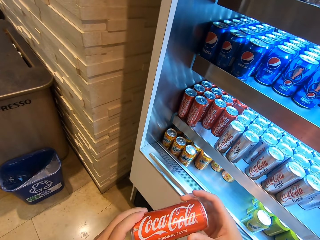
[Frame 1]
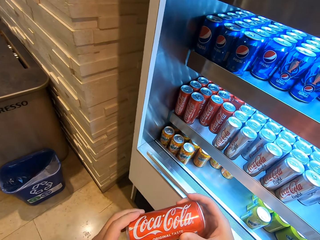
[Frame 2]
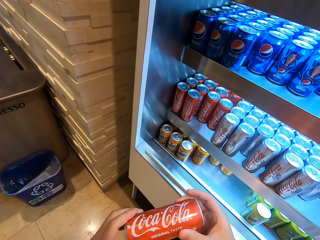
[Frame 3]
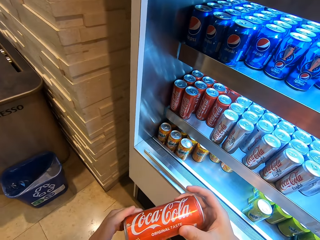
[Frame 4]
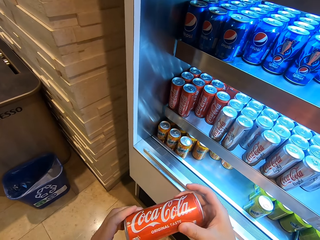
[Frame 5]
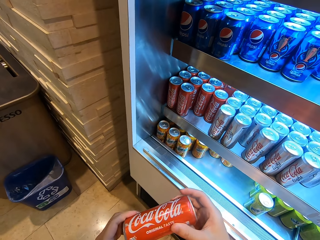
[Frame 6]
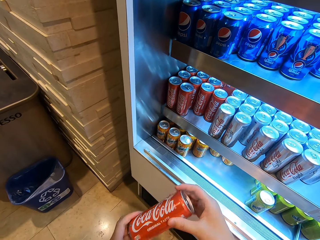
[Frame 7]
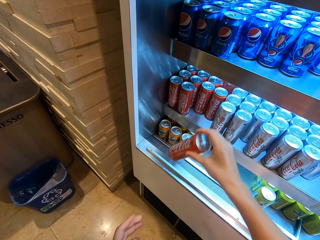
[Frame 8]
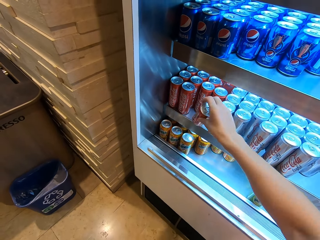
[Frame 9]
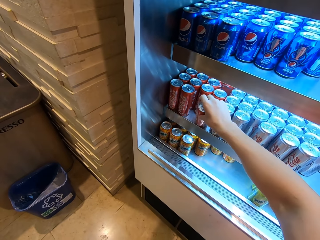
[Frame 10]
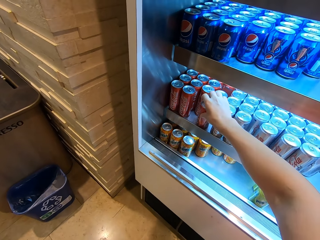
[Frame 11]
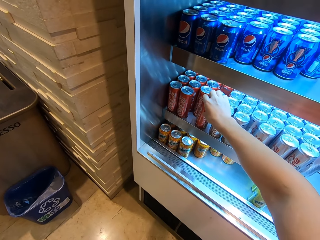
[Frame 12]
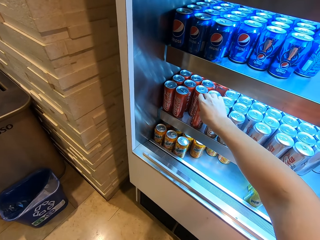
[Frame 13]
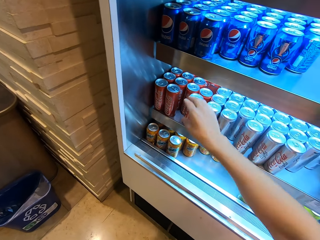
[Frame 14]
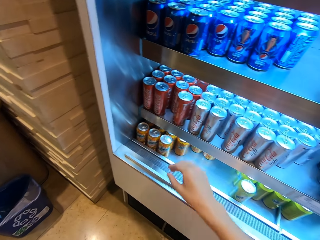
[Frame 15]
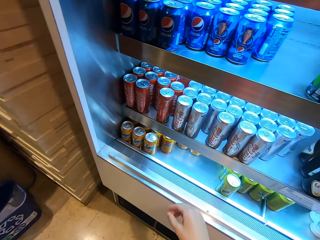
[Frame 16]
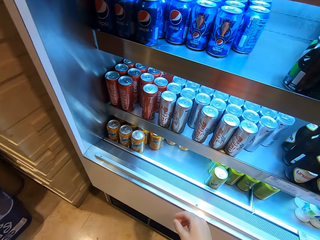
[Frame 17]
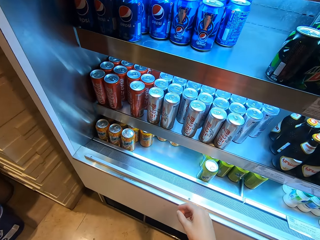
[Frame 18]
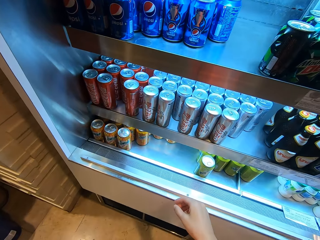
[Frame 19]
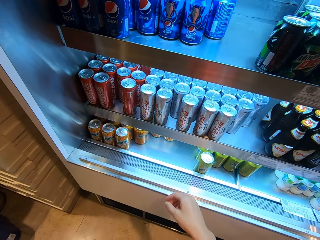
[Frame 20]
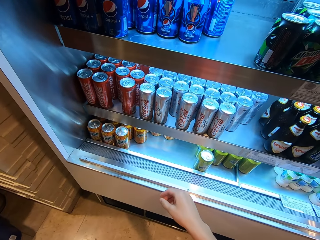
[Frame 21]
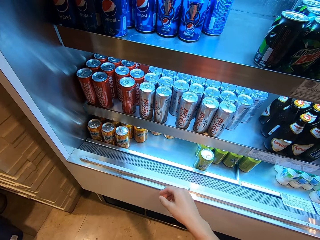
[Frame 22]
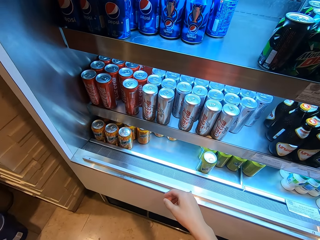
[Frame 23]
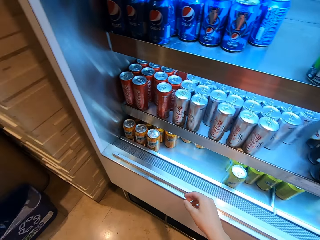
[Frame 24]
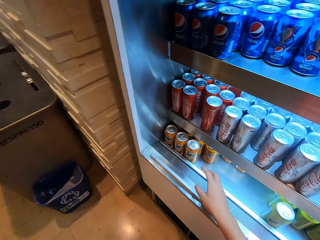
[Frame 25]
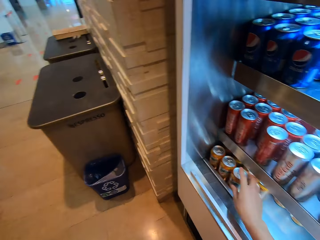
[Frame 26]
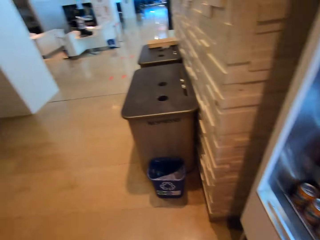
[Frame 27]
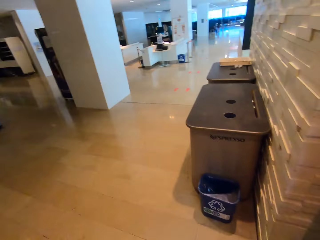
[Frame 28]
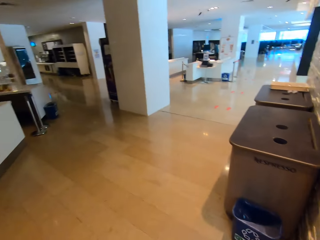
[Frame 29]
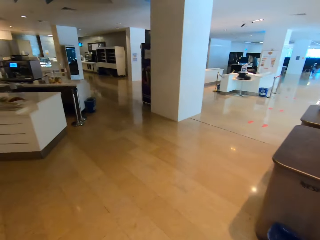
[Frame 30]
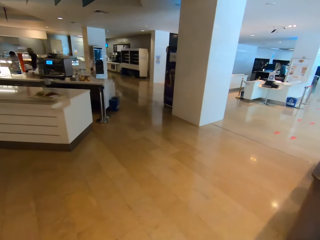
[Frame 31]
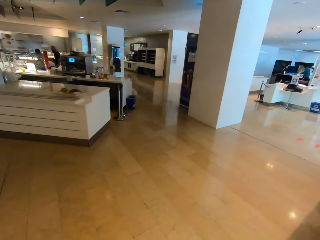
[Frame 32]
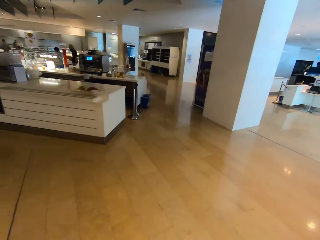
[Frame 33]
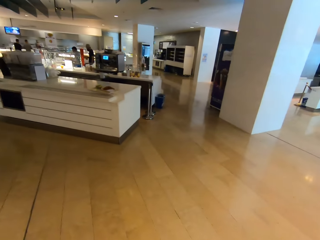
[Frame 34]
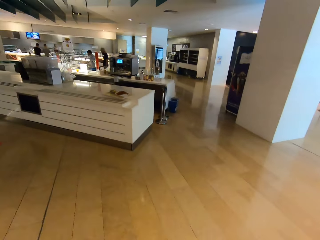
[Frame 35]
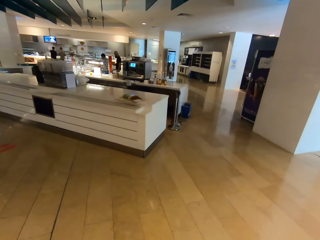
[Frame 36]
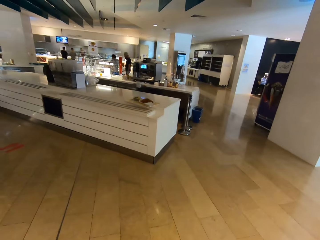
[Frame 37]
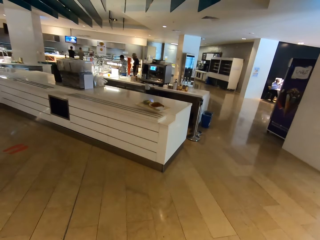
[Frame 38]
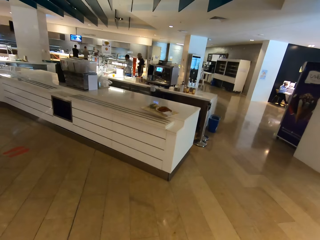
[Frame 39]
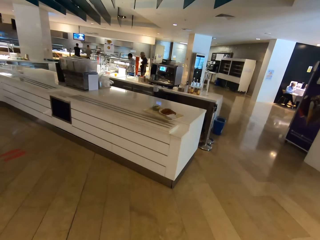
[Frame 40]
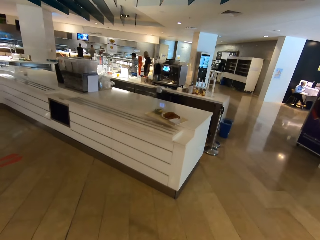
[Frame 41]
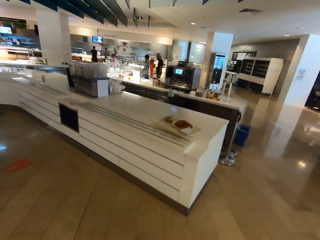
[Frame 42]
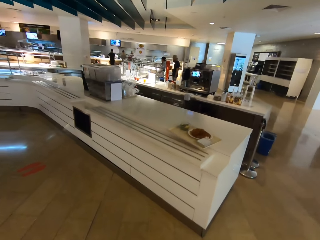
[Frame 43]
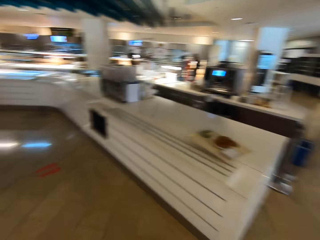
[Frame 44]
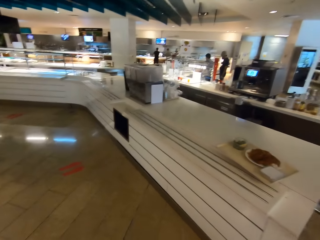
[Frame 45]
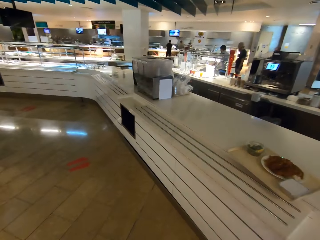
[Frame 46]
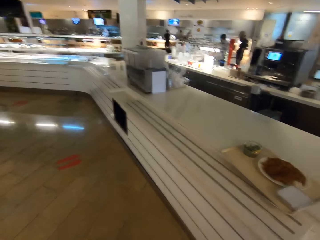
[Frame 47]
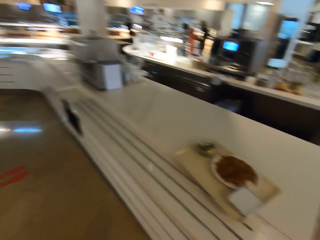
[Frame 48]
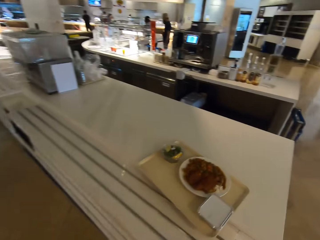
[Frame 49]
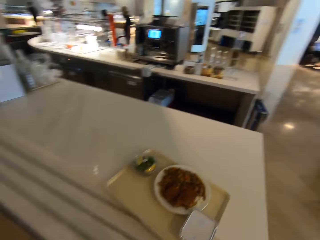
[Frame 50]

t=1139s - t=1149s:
The camera wearer looks at the Coca-Cola can. They return the Coca-Cola can in the fridge. They look at drinks. They pick up a Fanta can. They walk around.

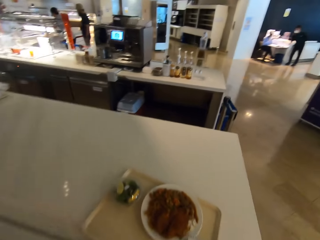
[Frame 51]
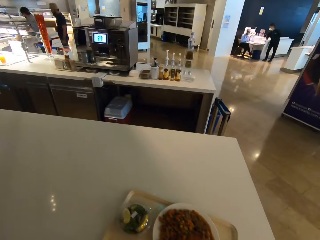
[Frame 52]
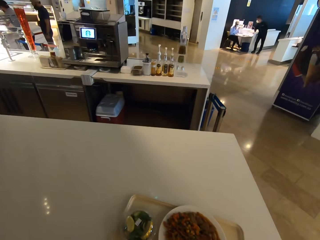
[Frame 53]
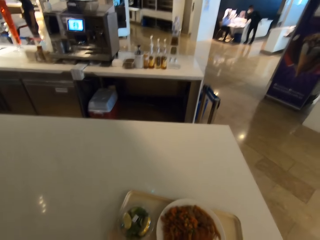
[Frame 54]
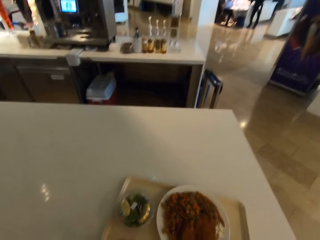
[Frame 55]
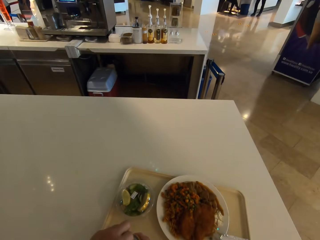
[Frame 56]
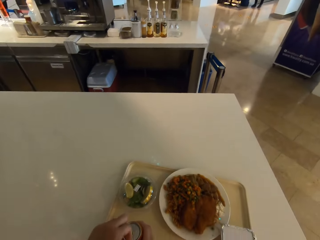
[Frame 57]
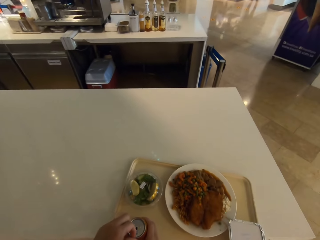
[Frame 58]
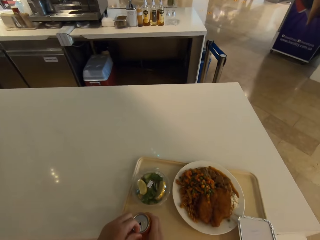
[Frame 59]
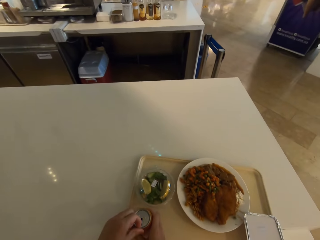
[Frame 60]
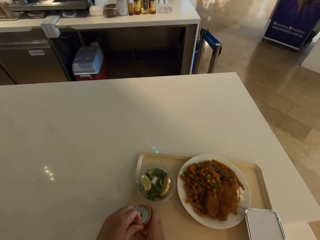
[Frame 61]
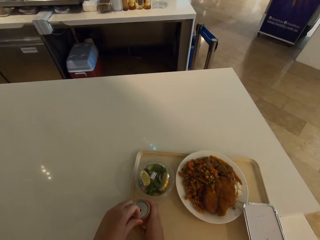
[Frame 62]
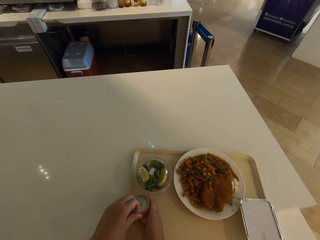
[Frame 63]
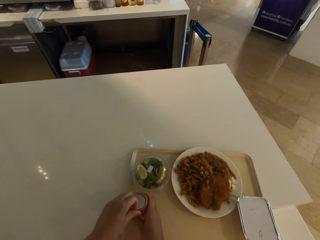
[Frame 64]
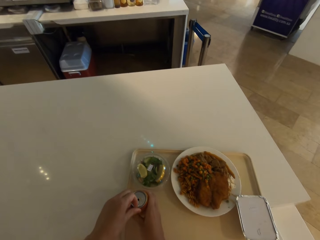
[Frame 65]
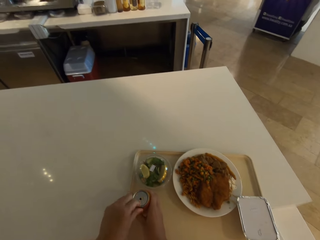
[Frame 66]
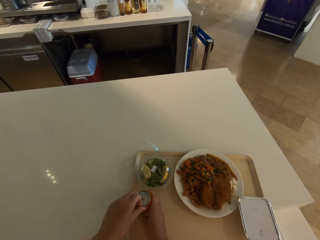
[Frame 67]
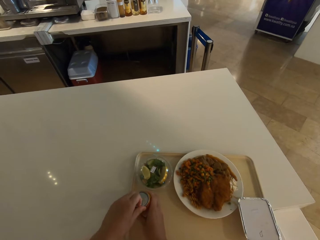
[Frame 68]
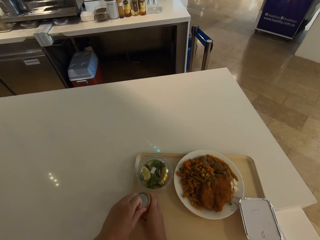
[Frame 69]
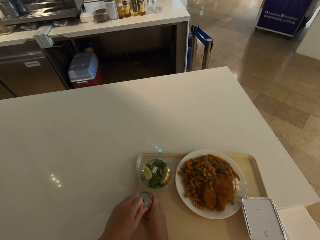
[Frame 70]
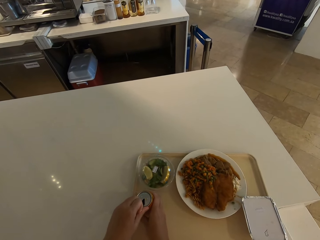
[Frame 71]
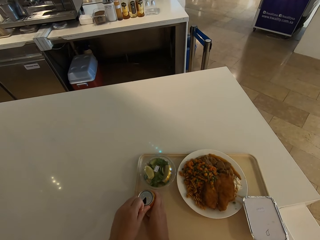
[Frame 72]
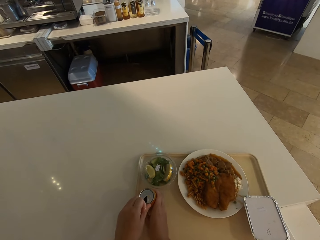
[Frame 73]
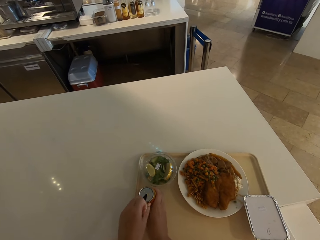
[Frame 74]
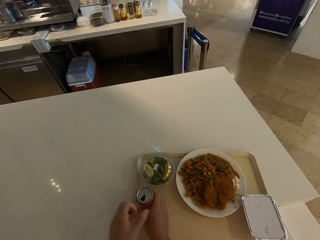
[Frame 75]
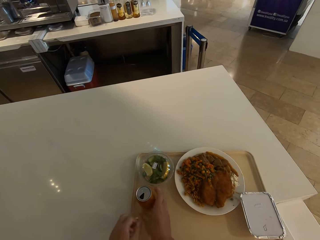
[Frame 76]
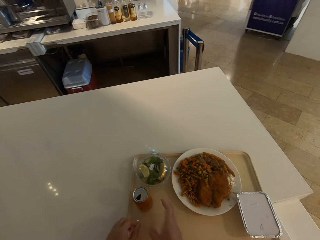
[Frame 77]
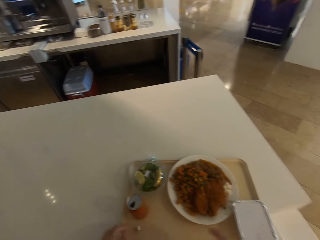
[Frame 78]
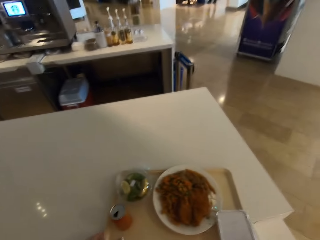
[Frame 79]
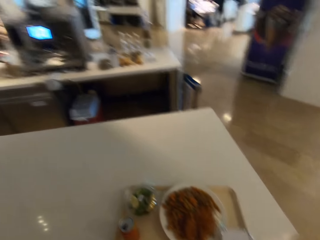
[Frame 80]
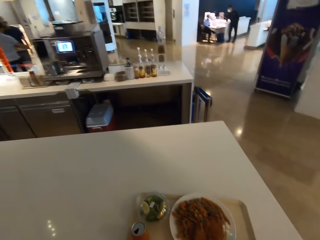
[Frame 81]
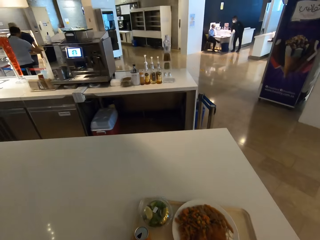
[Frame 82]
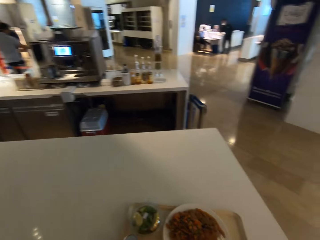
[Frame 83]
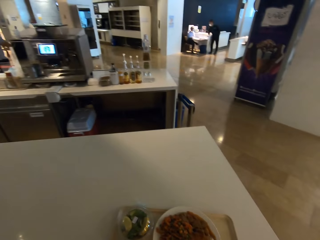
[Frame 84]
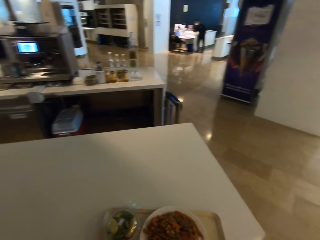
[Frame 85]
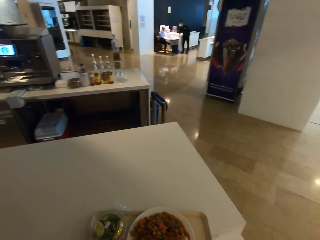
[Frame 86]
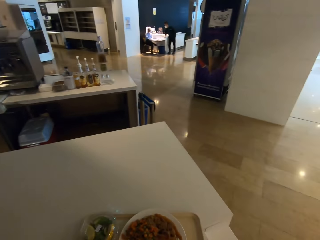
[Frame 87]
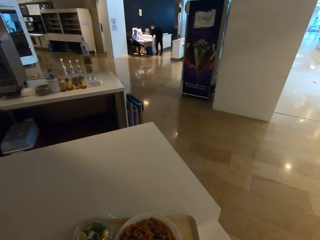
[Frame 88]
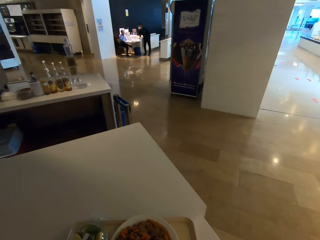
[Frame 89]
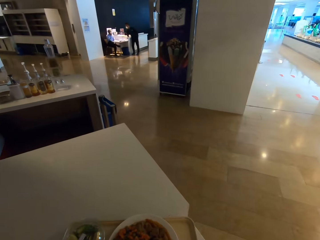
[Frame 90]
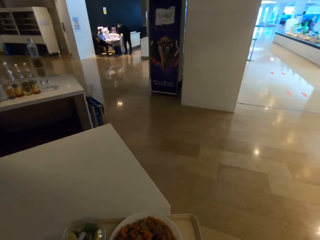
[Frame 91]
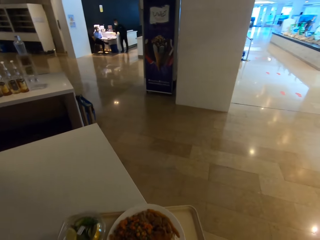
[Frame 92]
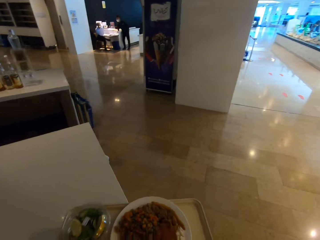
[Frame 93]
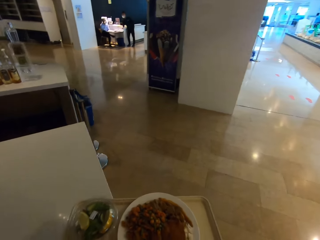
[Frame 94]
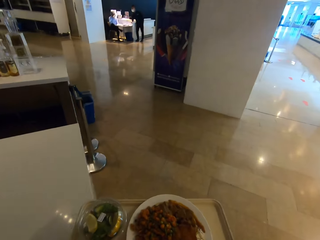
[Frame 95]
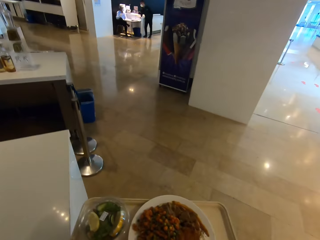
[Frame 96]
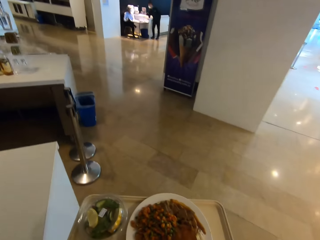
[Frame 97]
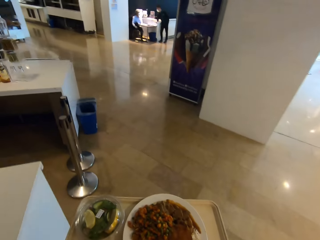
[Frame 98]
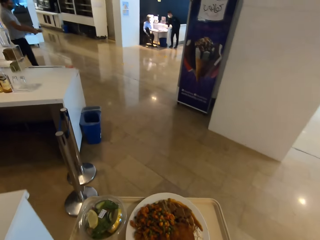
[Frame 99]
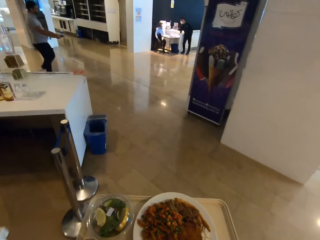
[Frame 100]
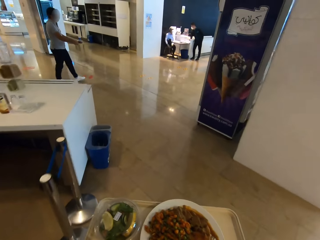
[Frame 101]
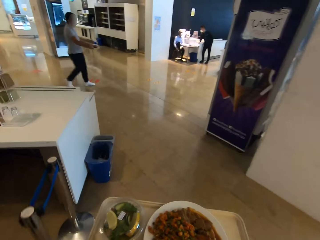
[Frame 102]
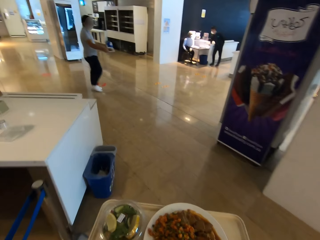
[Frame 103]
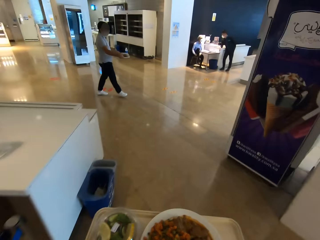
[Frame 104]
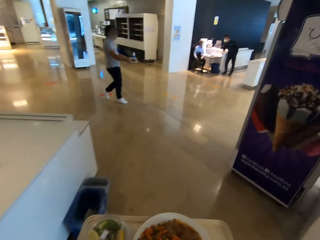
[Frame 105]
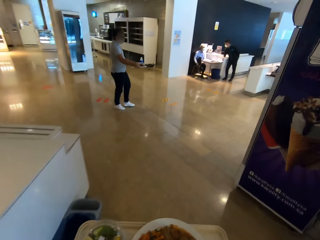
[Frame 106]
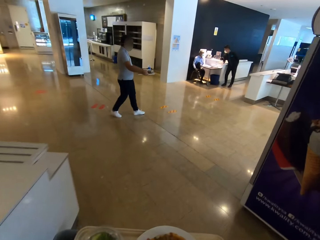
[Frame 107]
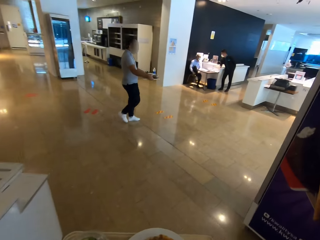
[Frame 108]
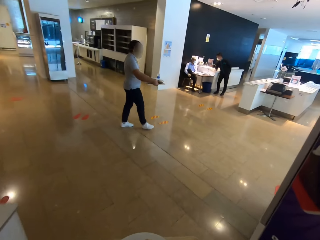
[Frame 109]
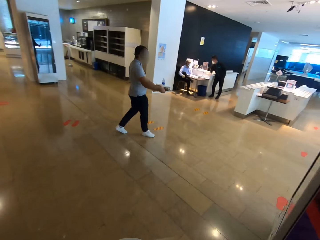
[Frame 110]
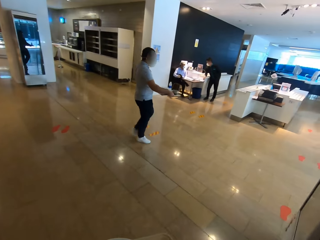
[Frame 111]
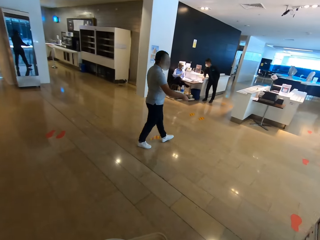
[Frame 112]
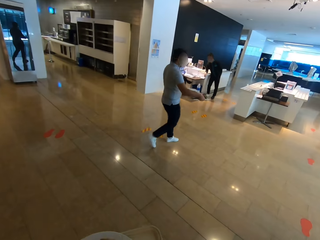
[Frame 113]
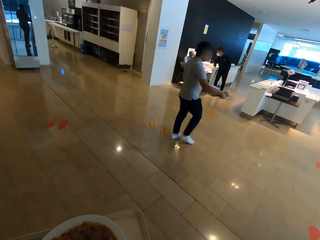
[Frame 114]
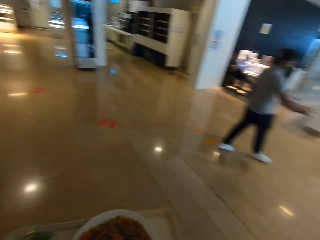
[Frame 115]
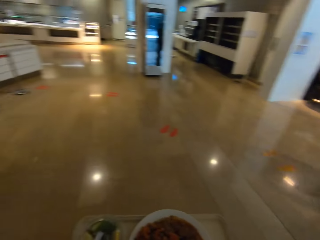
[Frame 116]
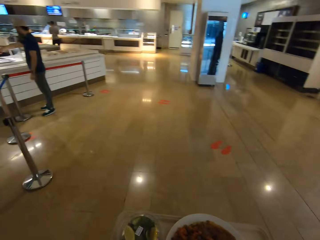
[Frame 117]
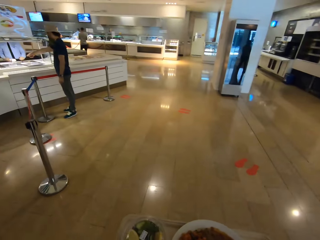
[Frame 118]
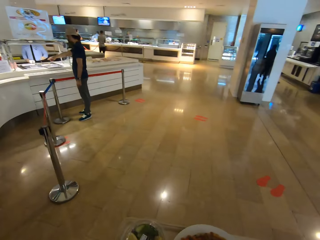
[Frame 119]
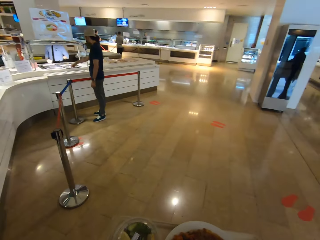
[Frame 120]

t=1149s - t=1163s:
The camera wearer opens the Fanta can. They put the Fanta can on the tray. They pick up the tray and walk around.
